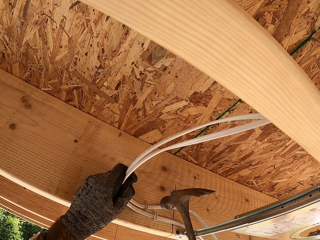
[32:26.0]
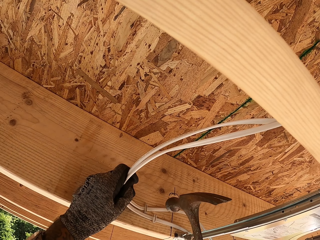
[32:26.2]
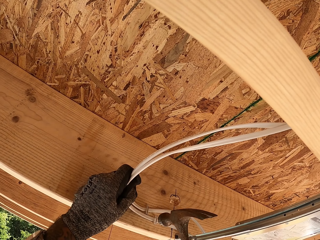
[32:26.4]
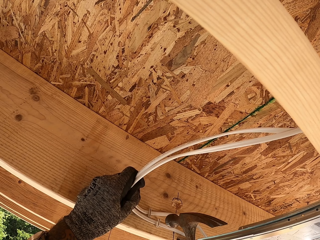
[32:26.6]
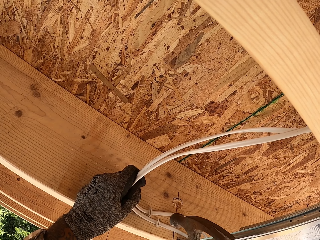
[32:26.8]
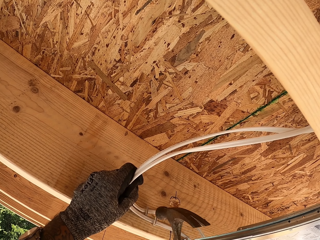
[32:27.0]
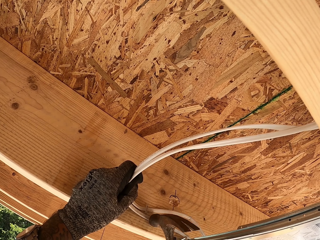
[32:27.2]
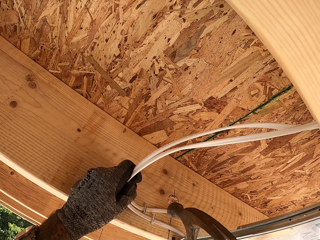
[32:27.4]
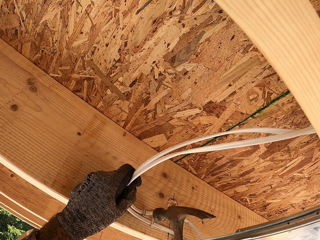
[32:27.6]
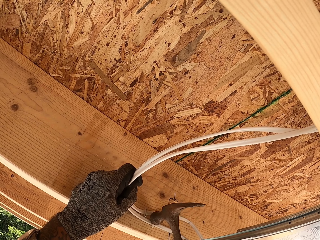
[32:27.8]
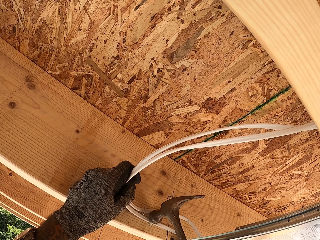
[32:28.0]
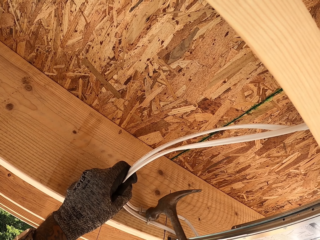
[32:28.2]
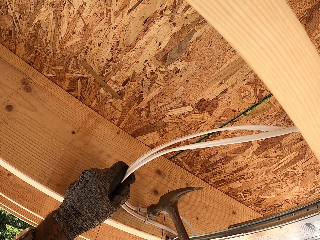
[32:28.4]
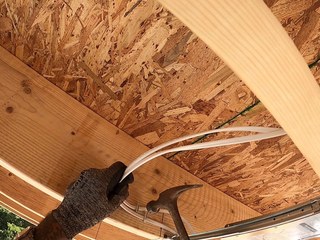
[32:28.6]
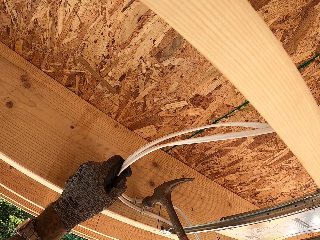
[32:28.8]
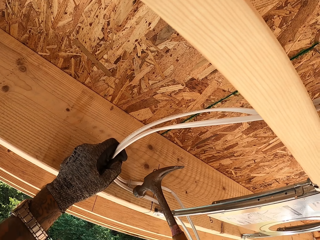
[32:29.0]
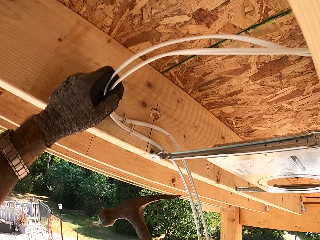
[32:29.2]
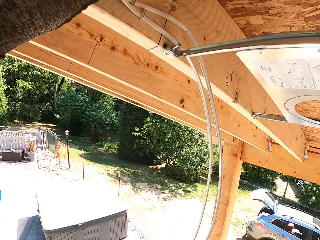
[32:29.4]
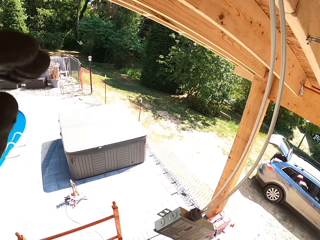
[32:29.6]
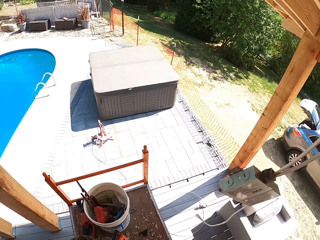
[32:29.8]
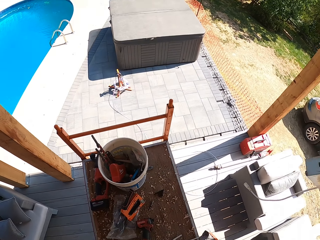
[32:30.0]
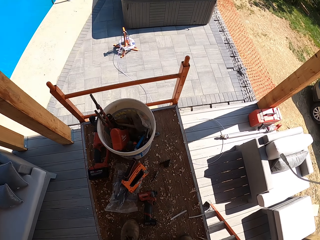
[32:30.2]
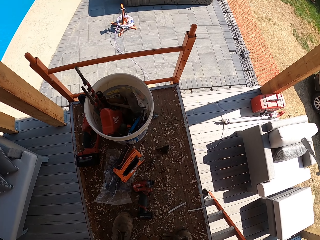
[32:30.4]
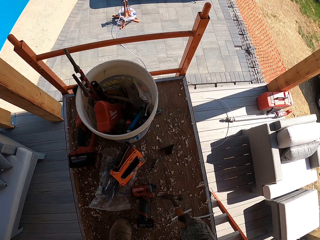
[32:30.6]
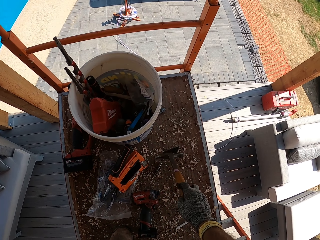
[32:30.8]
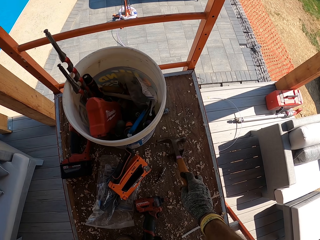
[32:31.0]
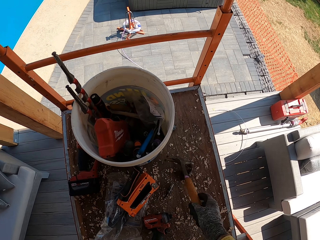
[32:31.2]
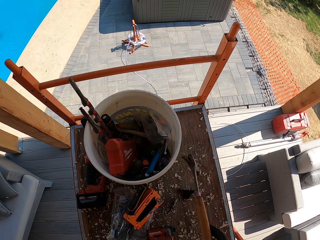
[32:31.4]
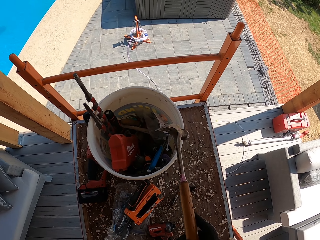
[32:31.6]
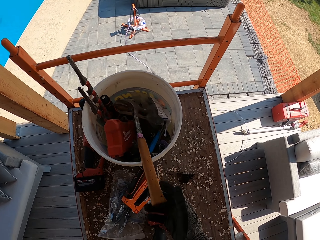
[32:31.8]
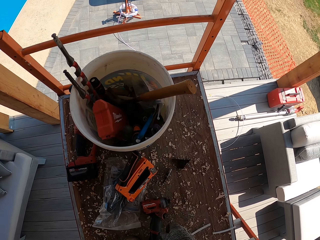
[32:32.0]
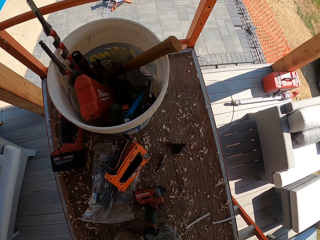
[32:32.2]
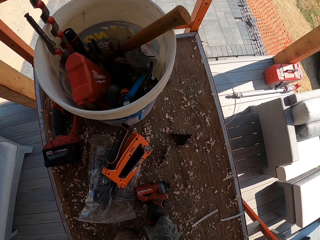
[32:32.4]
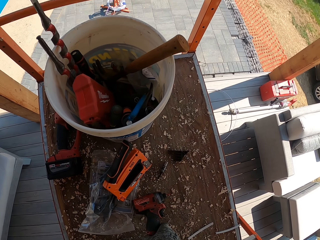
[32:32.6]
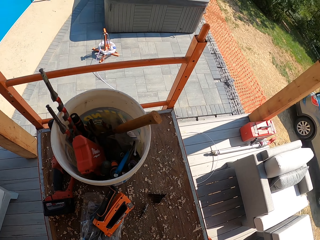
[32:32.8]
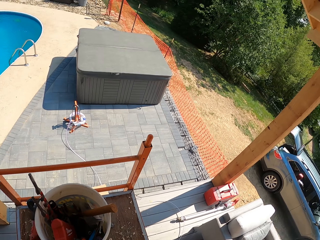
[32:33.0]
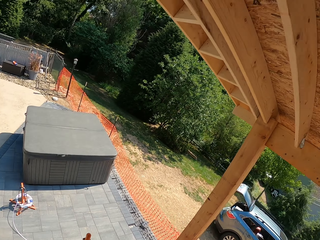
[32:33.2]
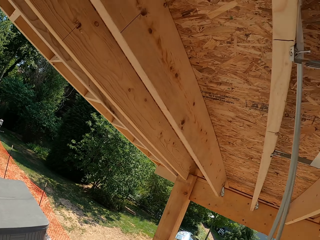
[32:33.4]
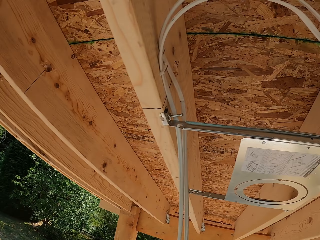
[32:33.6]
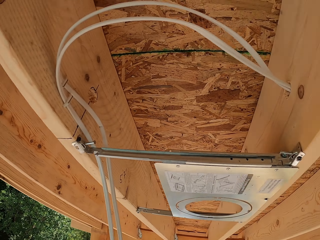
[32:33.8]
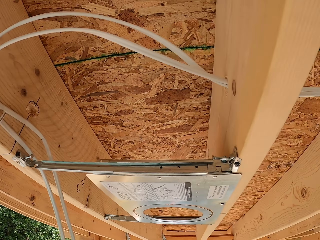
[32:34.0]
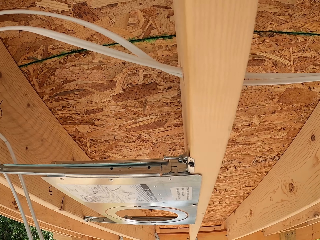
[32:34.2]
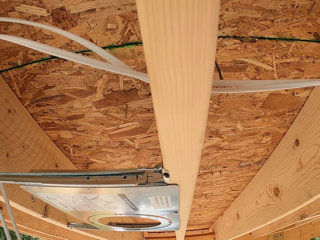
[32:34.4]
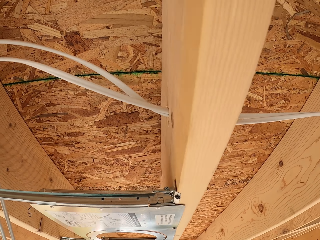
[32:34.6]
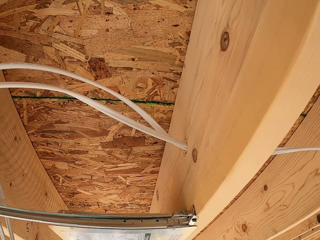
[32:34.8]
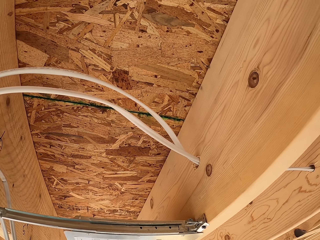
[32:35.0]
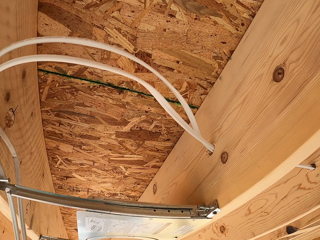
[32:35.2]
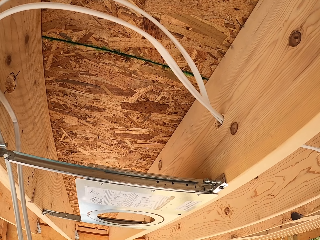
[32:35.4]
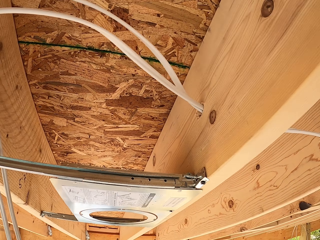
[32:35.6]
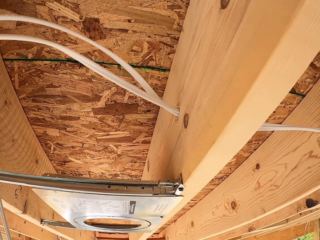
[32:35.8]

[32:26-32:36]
The camera wearer holds the wires. They hammer clips on the wire. They withdraw the hammer. They drop the hammer inside a bucket. They put the hammer on the table.

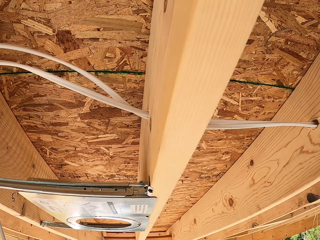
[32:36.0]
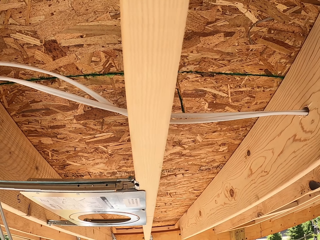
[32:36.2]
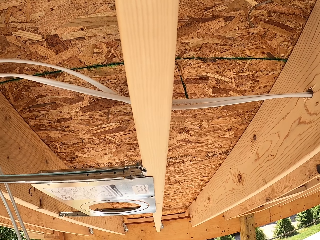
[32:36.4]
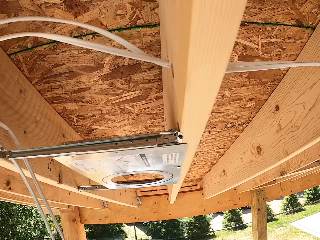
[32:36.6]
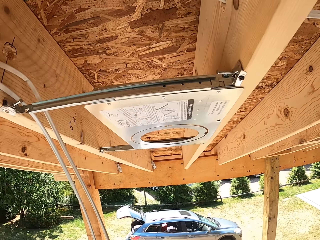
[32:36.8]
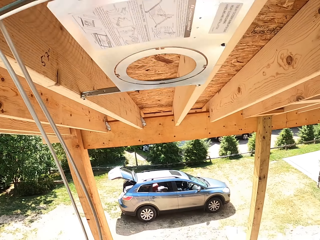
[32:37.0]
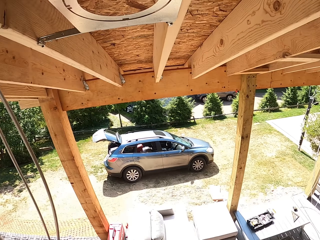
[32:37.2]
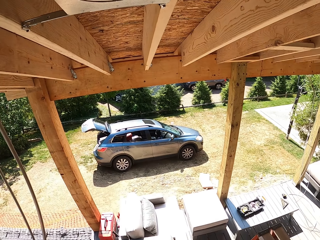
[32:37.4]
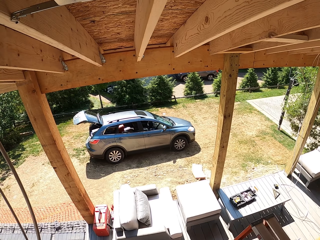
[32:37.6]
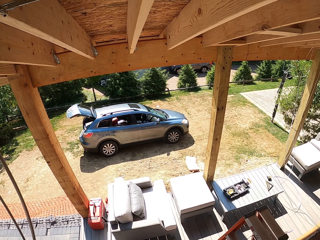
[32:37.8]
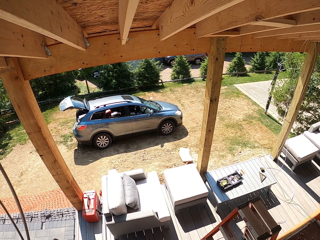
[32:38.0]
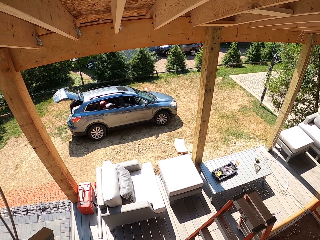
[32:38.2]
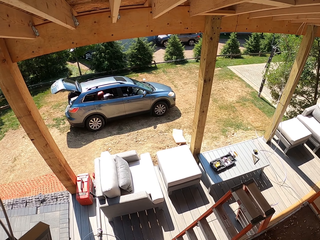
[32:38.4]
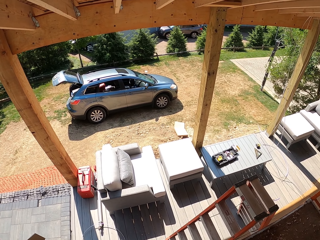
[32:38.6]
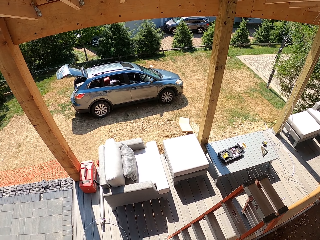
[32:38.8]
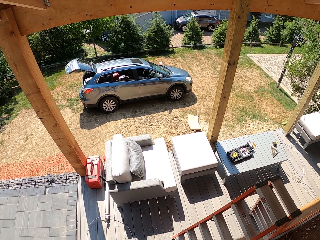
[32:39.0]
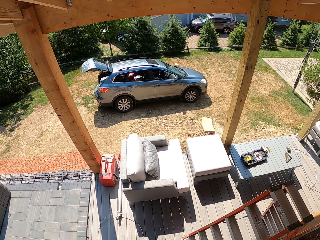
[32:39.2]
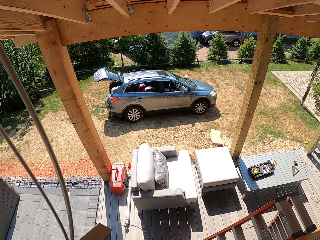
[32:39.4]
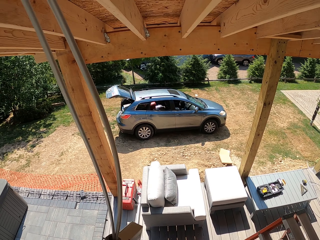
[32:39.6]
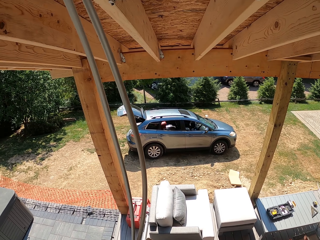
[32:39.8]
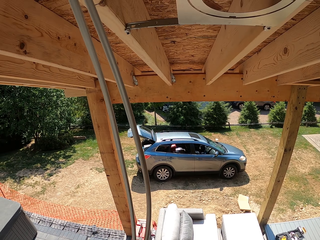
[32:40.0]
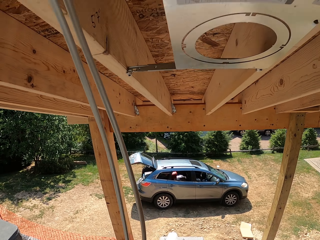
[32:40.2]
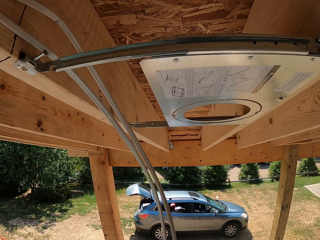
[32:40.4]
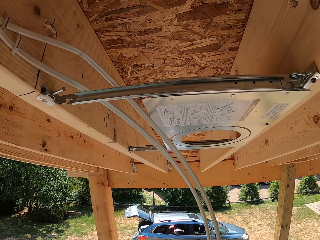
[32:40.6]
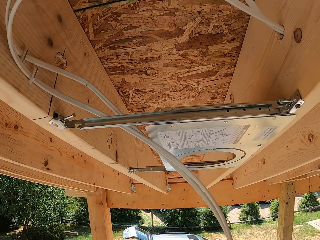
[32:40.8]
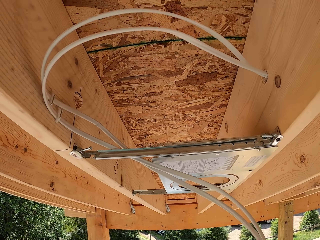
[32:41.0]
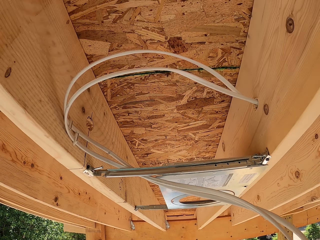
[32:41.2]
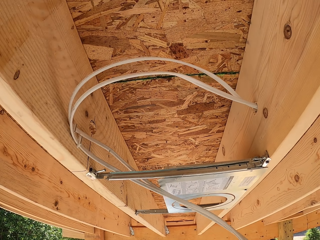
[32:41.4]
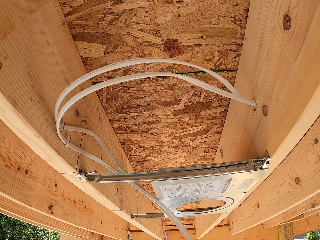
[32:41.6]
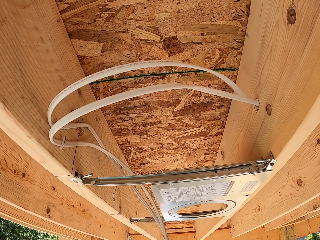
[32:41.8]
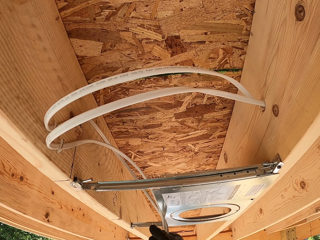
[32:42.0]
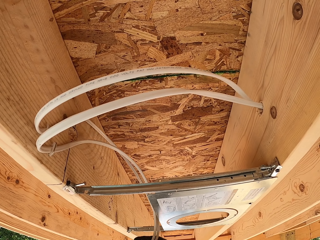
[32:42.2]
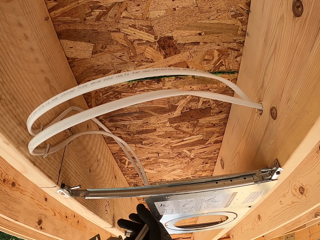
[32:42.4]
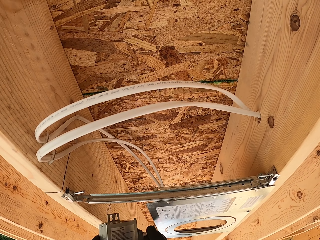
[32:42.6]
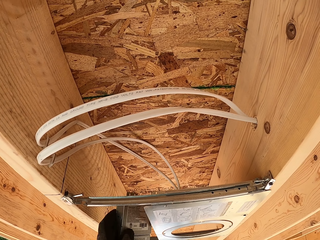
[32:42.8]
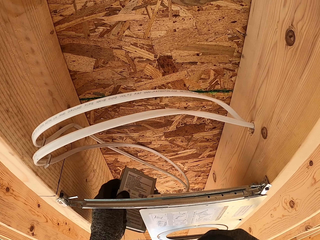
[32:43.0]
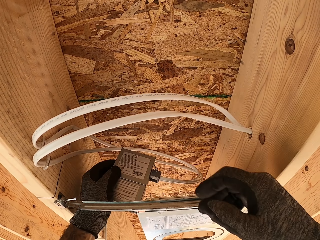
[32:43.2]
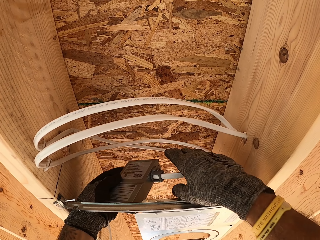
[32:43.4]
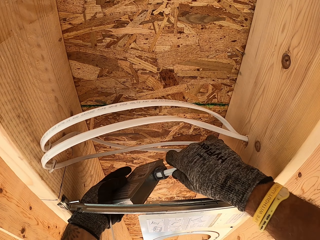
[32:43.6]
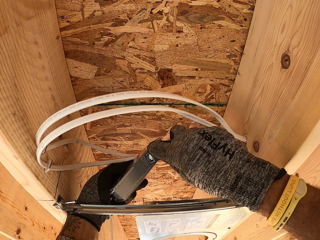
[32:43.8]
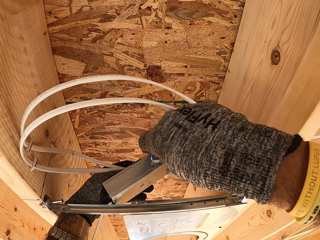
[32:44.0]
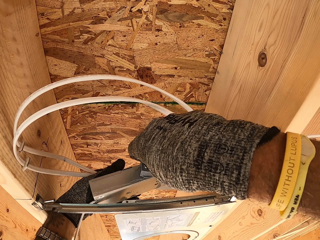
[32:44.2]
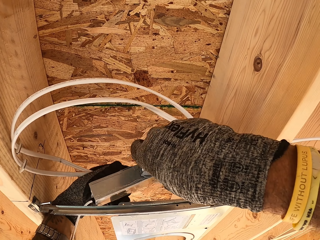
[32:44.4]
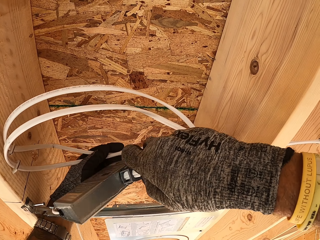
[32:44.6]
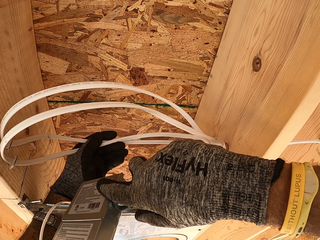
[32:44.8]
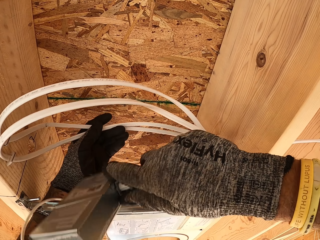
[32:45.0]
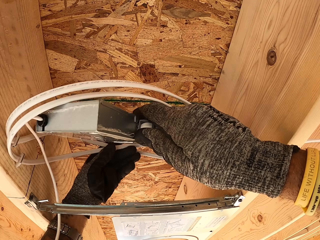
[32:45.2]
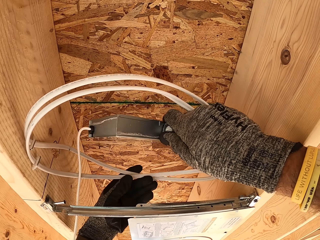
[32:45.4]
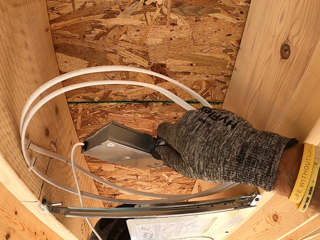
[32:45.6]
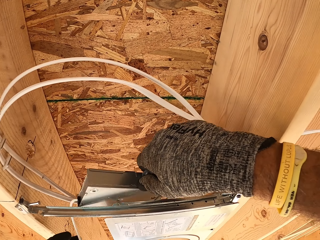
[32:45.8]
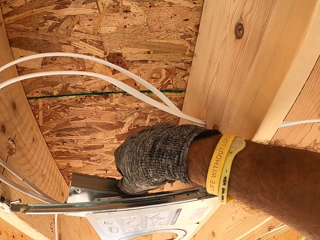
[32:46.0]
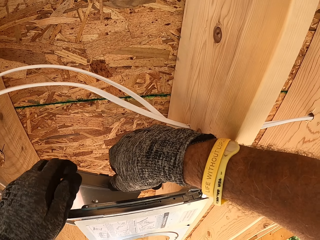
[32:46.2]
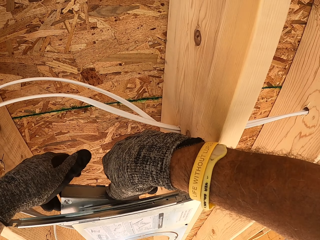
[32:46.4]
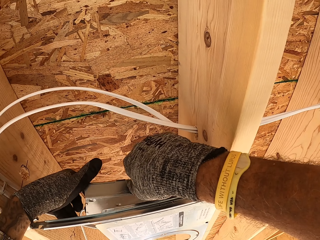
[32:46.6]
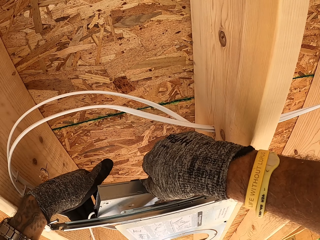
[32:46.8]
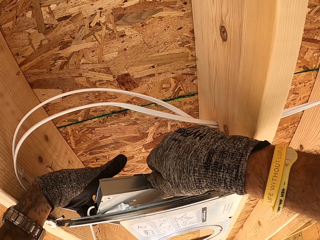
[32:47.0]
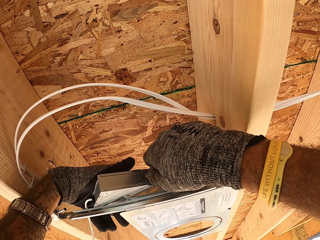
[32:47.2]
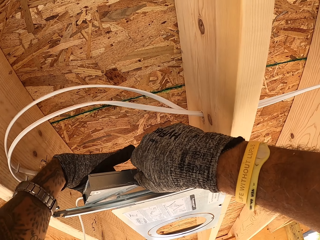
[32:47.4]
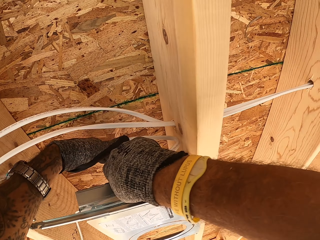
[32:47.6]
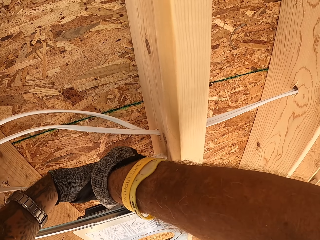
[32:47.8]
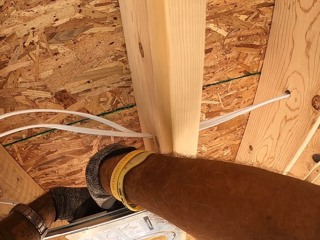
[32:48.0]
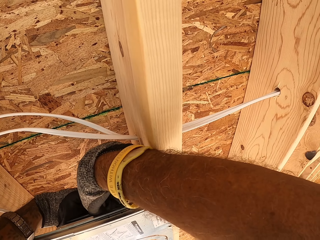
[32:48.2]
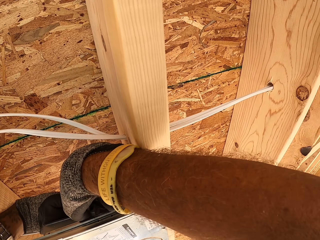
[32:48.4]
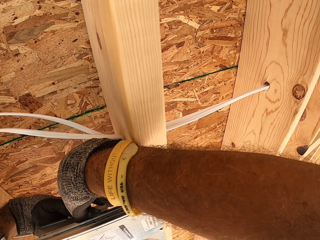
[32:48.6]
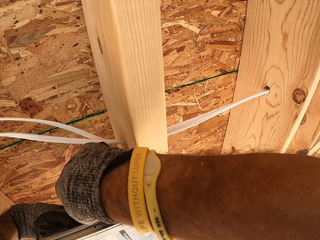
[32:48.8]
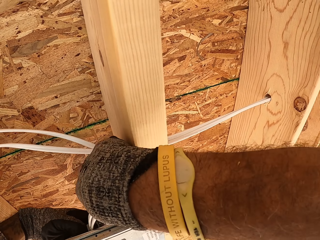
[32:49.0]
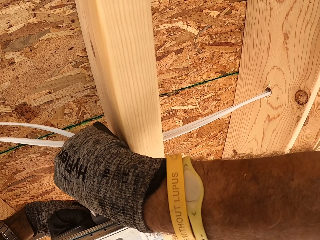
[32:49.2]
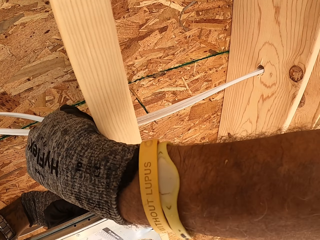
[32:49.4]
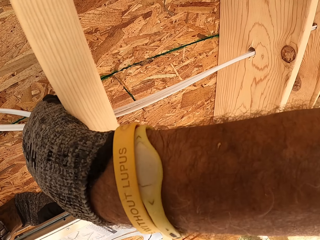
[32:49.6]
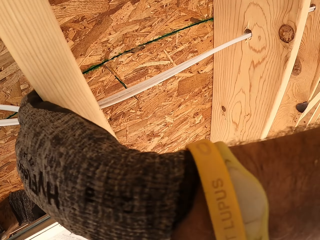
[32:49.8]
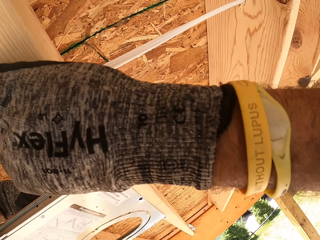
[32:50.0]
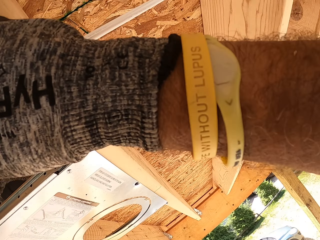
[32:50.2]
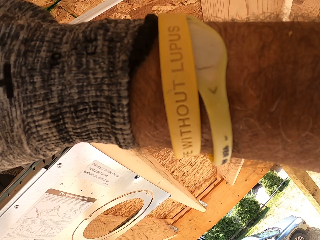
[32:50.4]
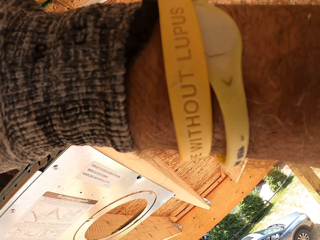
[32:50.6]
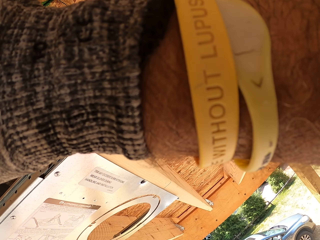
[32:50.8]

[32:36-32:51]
The camera wearer gazes at the ceiling. They hold an LED panel light adapter. They set the LED panel light adapter on the LED cover. They put a junction meter box on the roof mount.
